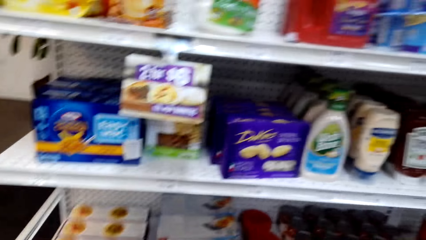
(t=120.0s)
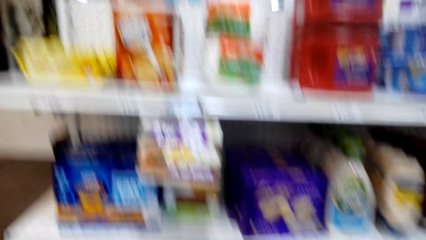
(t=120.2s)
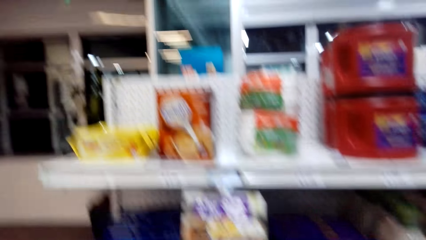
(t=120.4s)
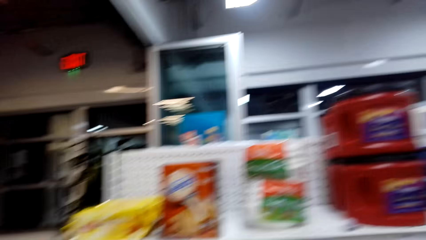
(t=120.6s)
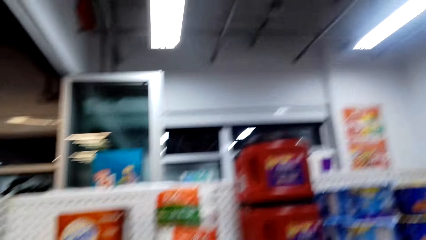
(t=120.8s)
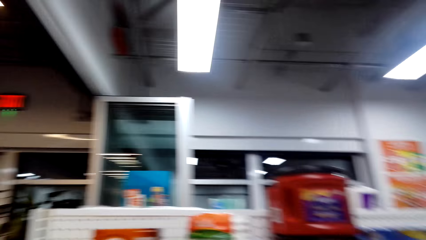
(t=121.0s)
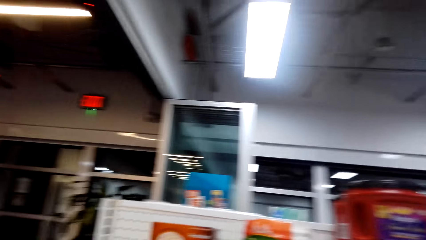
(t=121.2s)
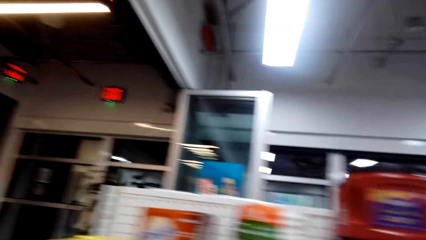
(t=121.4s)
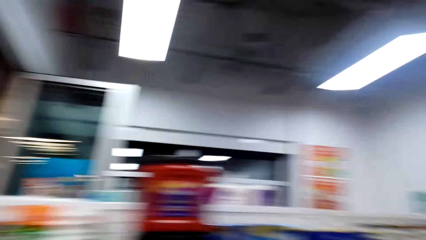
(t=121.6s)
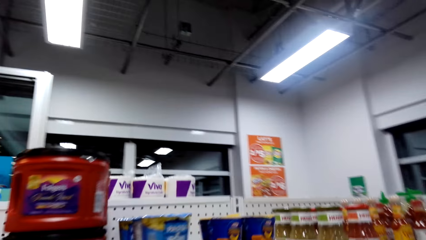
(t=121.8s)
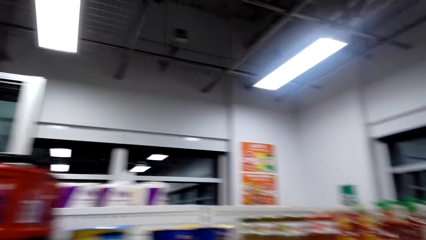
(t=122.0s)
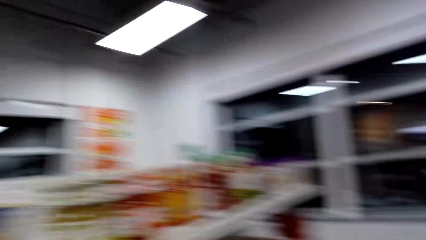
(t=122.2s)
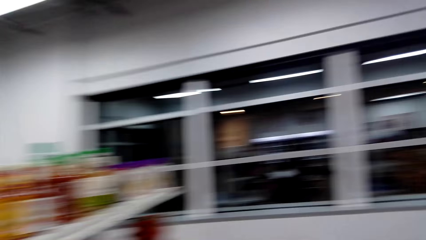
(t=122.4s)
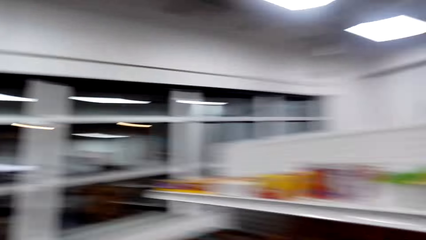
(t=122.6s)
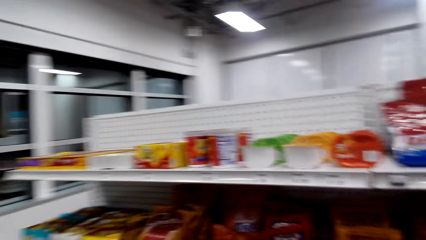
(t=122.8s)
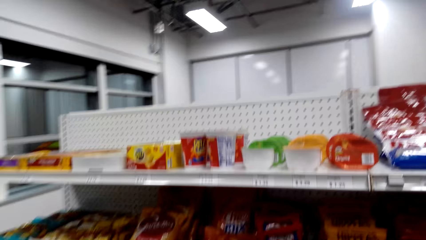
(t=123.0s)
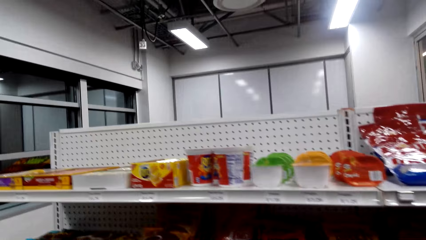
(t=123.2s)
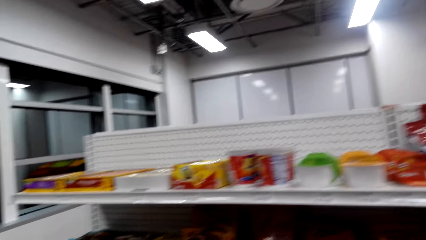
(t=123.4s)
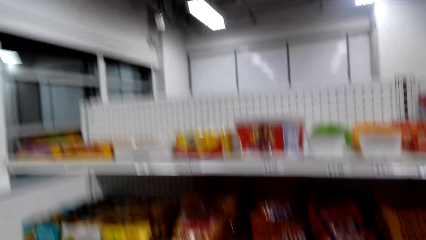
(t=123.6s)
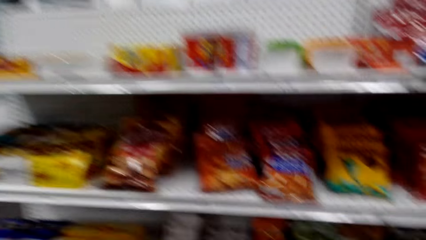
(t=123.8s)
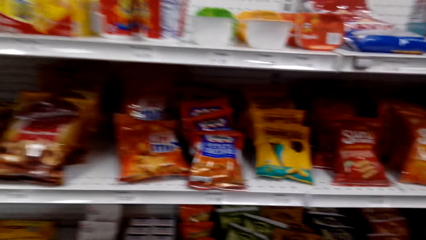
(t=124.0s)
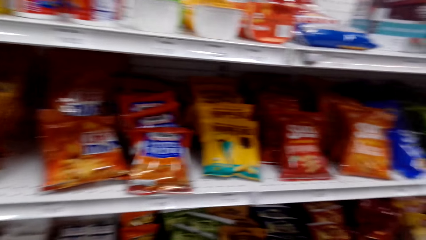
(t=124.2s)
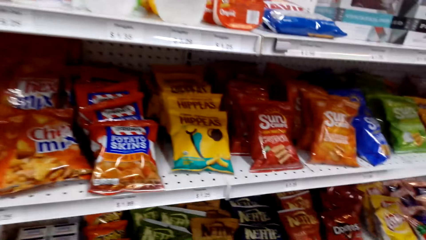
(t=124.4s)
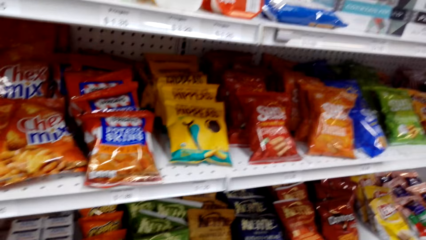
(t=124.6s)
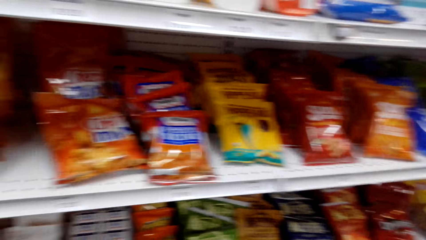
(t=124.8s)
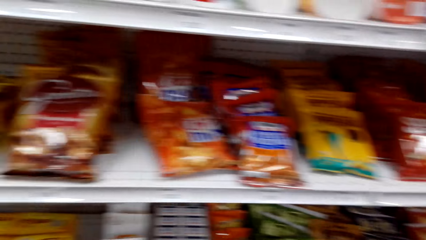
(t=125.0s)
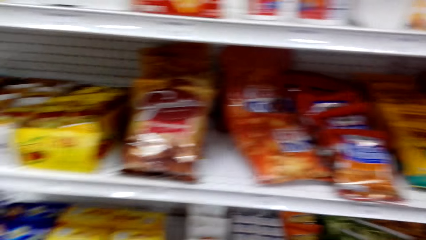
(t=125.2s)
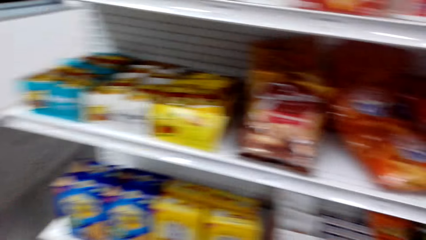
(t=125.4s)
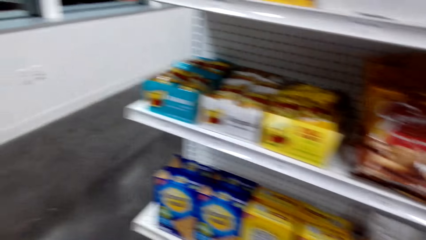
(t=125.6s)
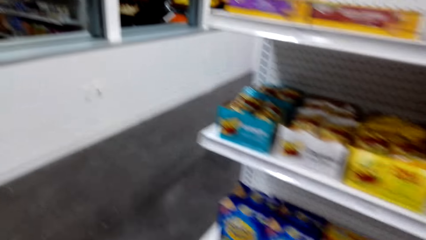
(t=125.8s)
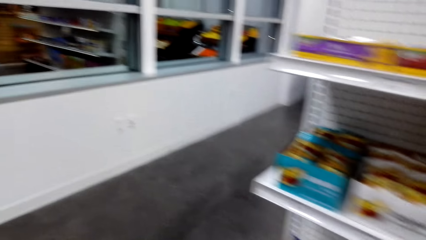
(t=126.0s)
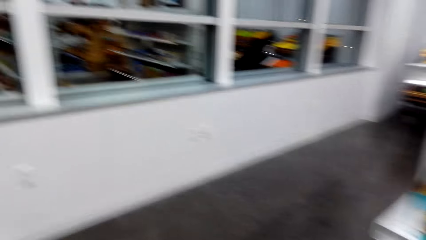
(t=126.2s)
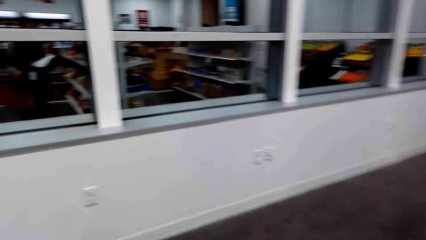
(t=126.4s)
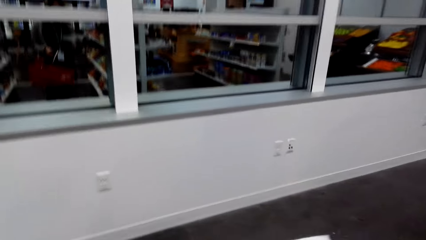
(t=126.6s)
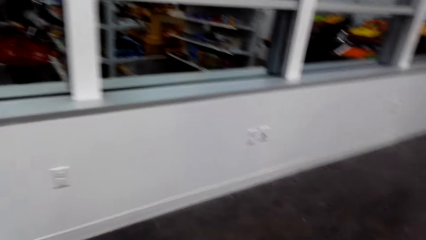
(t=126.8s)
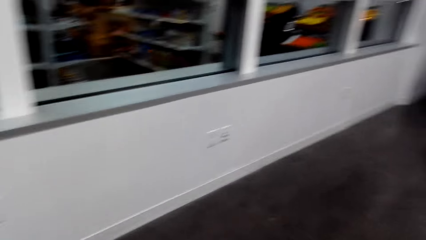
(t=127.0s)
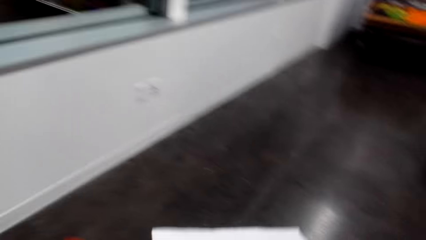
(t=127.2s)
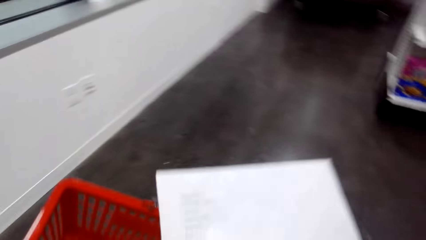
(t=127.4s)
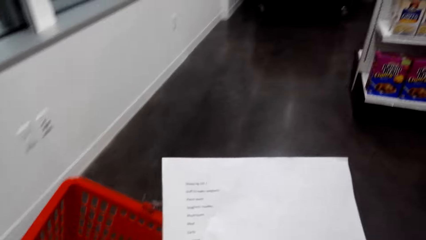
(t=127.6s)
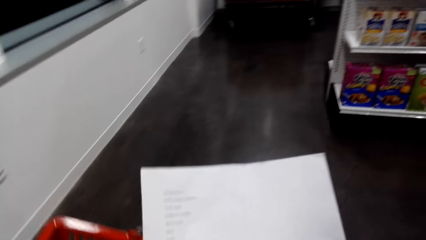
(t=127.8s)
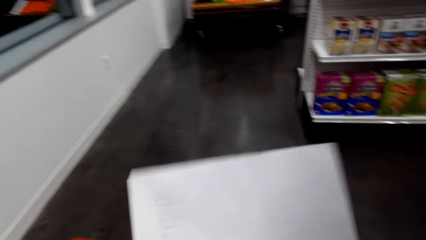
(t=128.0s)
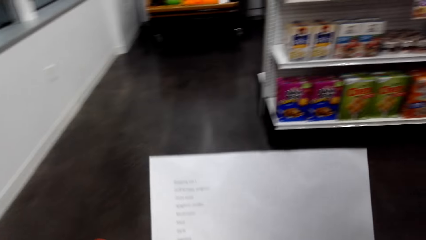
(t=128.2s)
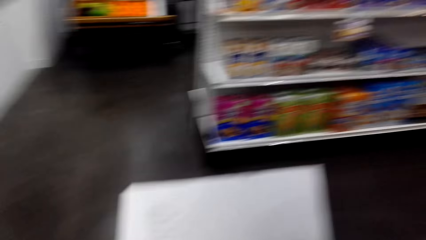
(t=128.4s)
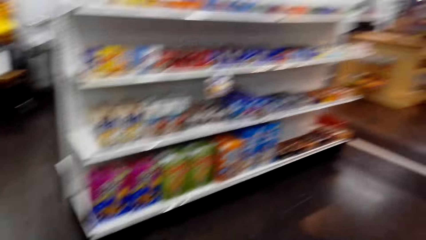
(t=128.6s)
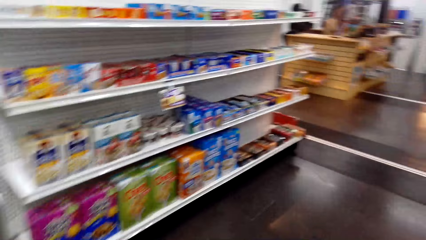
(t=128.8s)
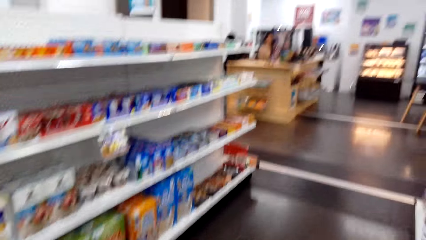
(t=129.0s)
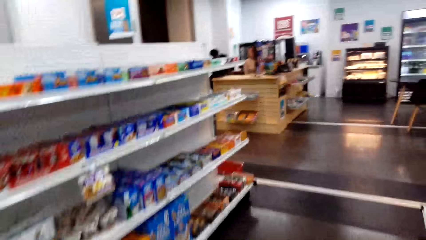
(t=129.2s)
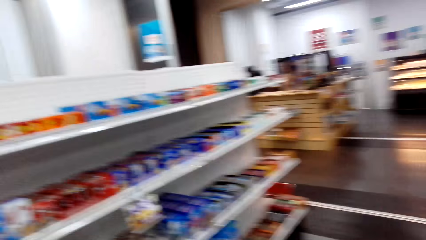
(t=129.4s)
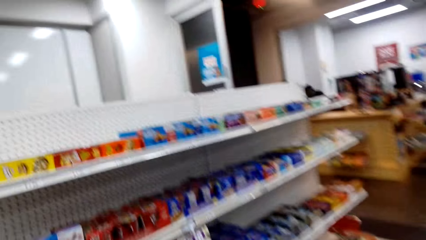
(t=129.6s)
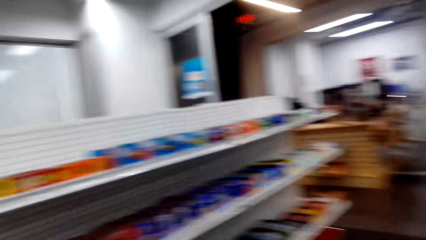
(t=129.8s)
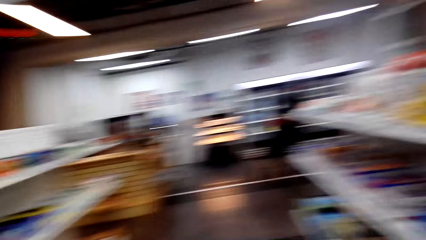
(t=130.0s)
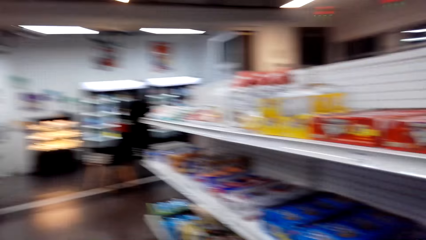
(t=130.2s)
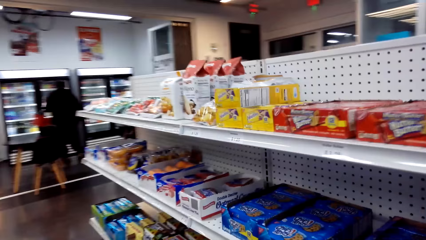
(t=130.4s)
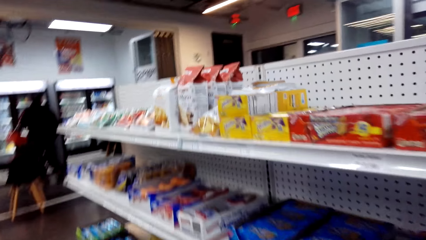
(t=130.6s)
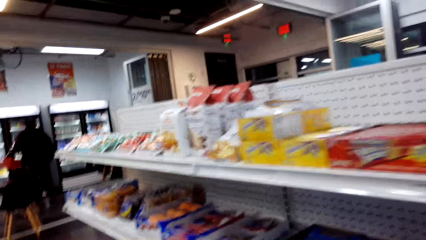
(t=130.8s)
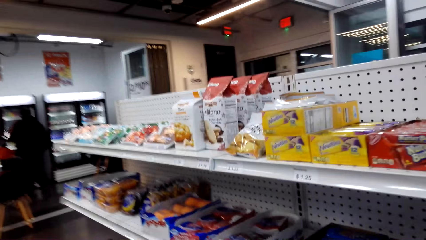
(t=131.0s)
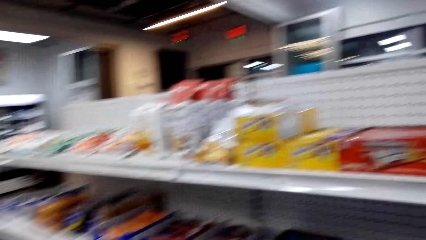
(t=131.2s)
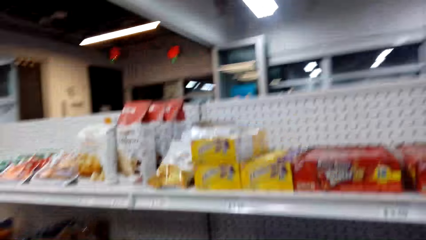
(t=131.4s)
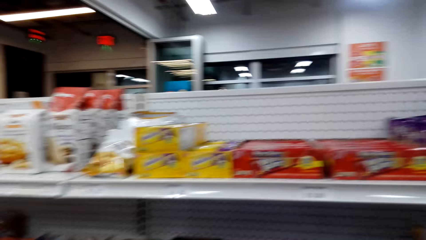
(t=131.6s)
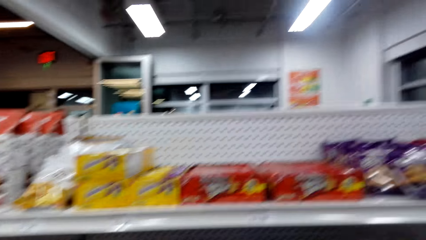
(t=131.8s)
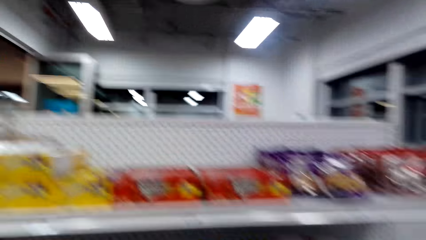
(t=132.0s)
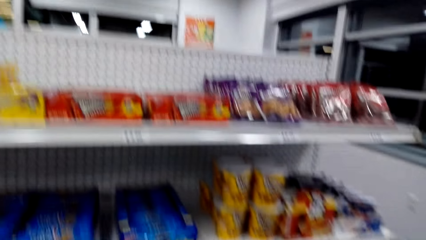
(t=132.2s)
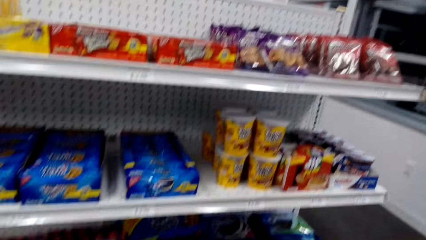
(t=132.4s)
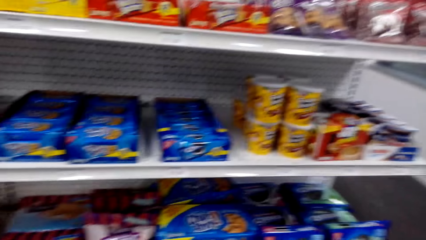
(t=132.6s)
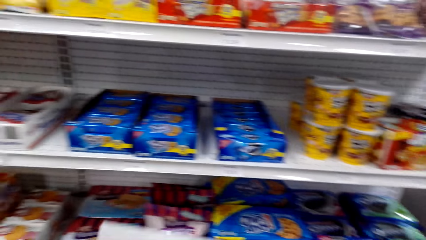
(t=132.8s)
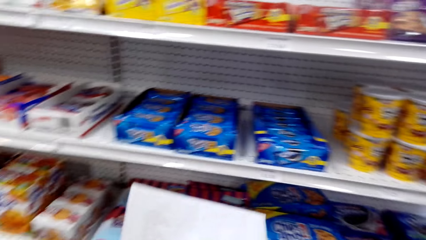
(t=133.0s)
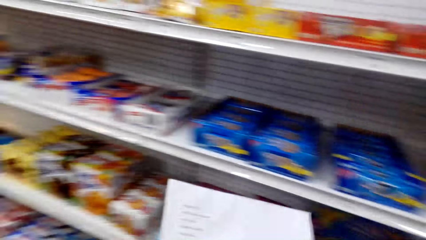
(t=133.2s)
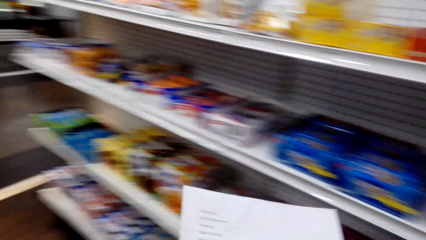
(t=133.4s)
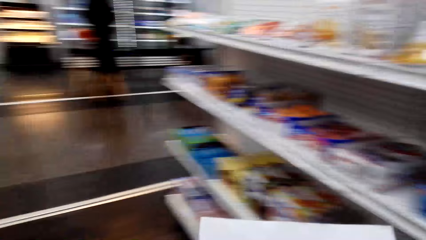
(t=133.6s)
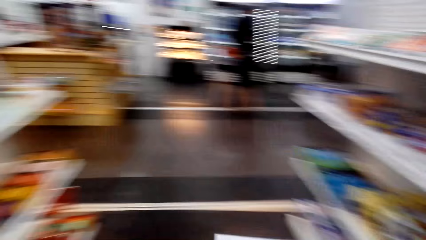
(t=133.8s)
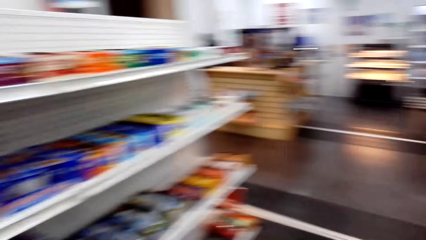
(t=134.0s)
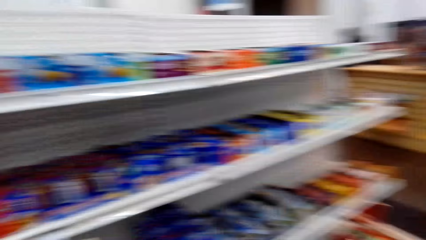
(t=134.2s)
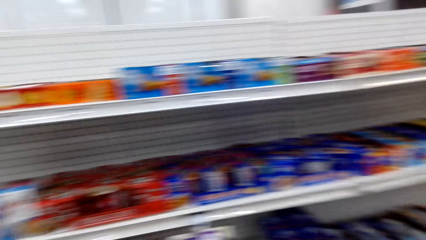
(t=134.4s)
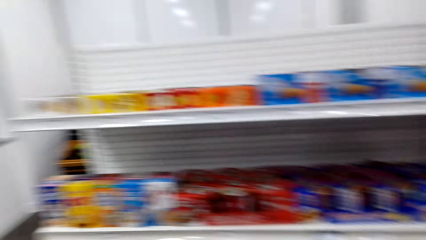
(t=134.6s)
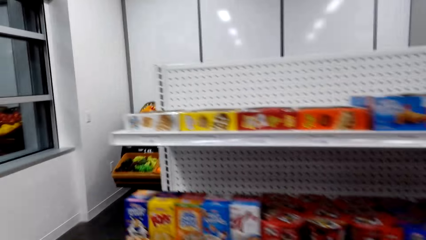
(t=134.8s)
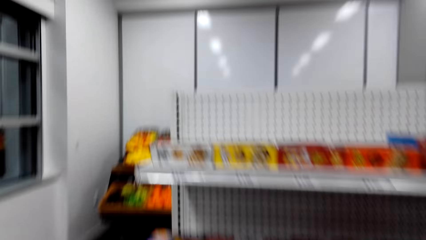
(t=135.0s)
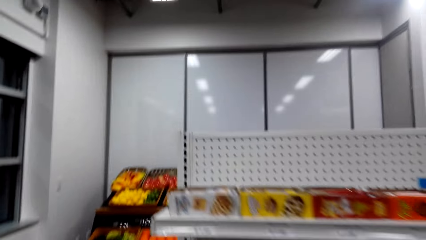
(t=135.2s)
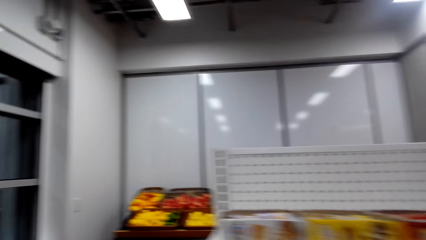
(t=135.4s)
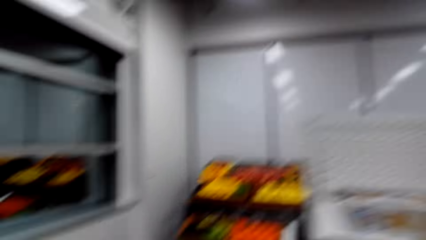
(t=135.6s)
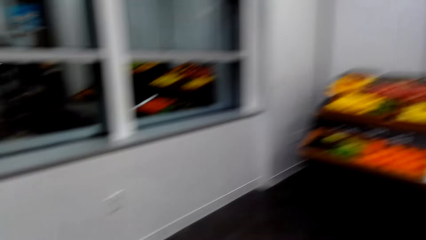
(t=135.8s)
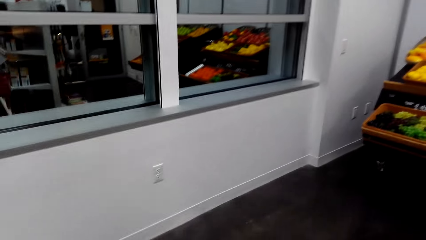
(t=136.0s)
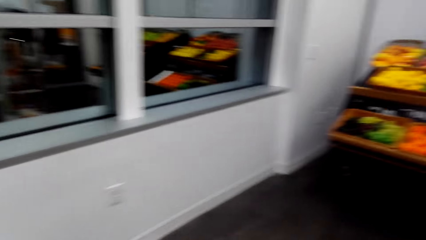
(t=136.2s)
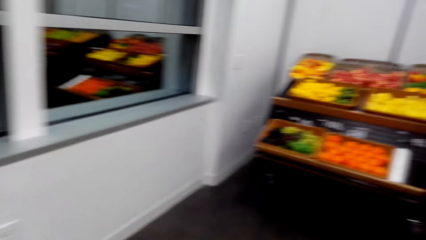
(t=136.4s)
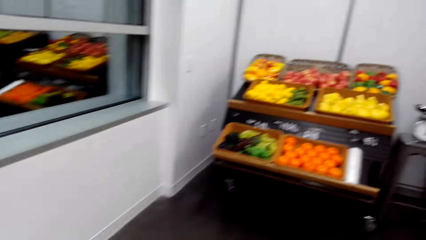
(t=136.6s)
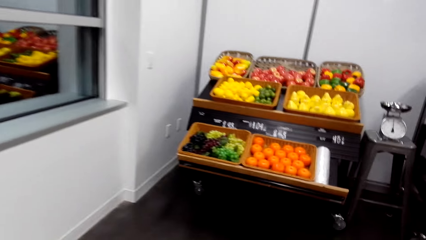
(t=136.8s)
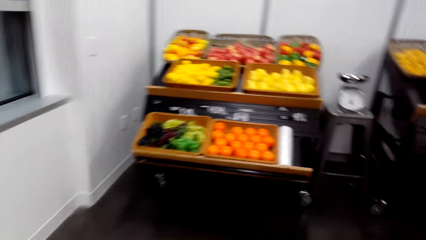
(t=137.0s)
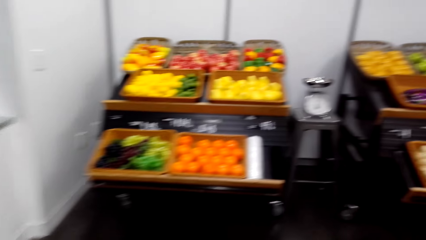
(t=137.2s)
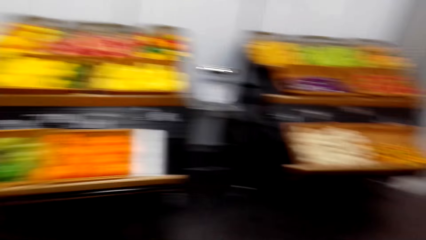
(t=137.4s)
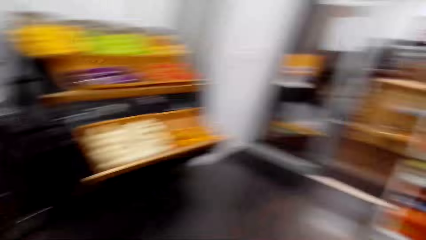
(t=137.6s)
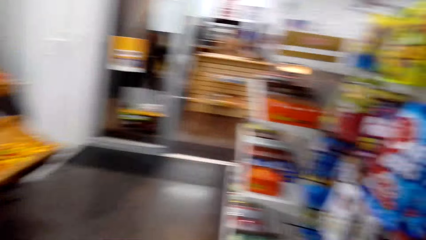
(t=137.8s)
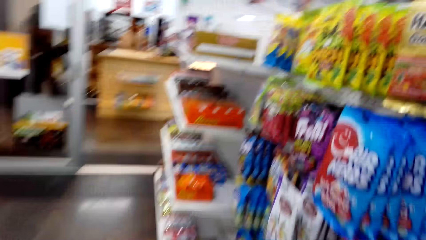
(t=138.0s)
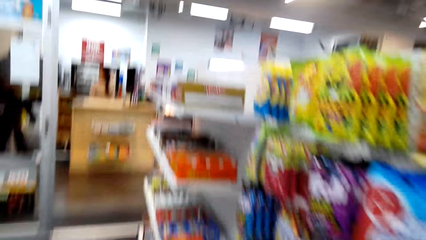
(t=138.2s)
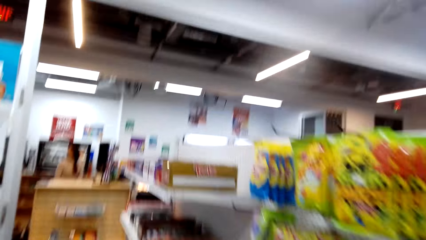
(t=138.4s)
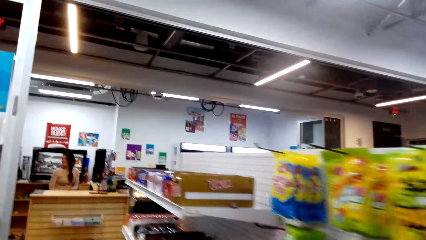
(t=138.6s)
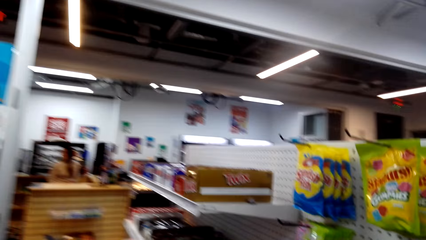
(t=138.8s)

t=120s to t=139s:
The camera wearer looks at the shopping list. They look at the products on the shelves. They are walking with a basket. They look at the shopping list. They walk around.
